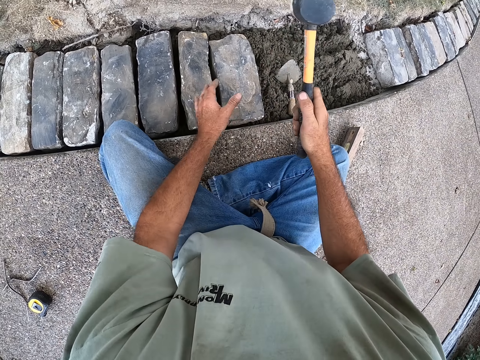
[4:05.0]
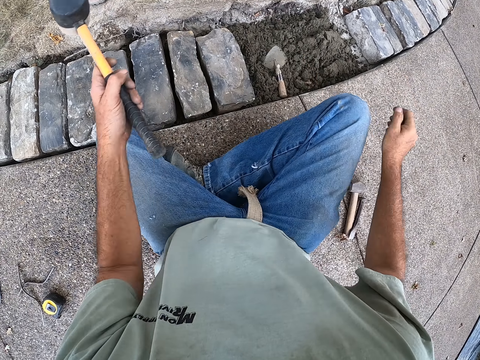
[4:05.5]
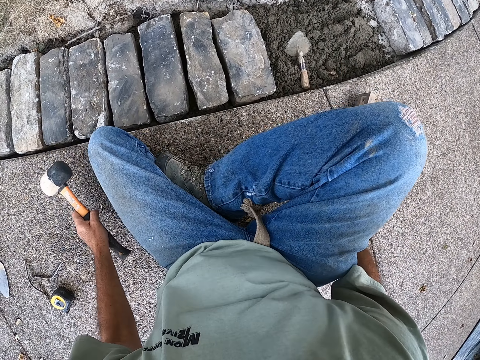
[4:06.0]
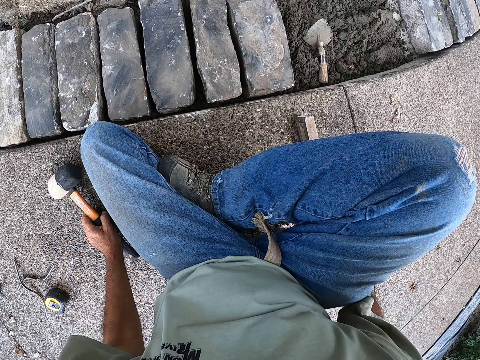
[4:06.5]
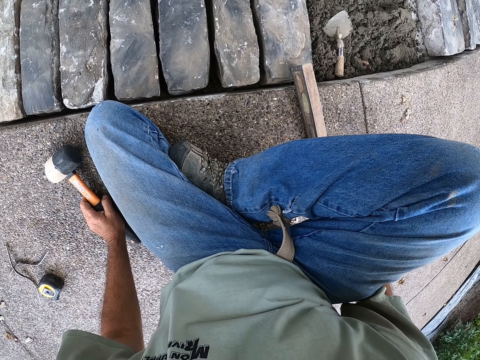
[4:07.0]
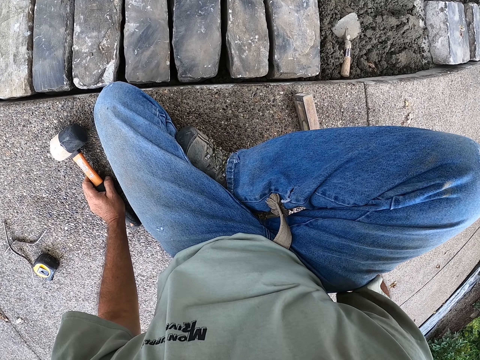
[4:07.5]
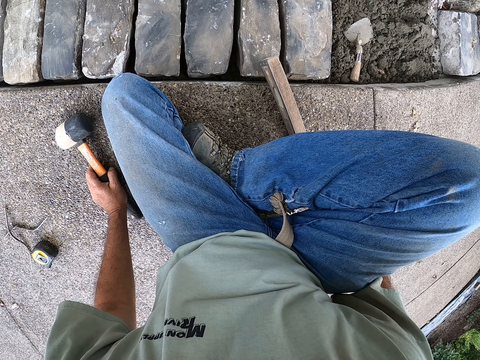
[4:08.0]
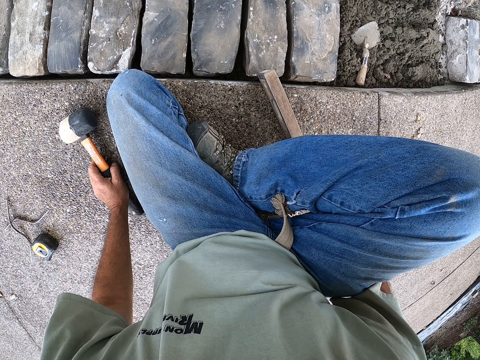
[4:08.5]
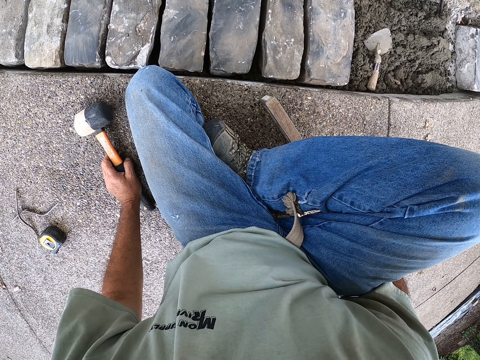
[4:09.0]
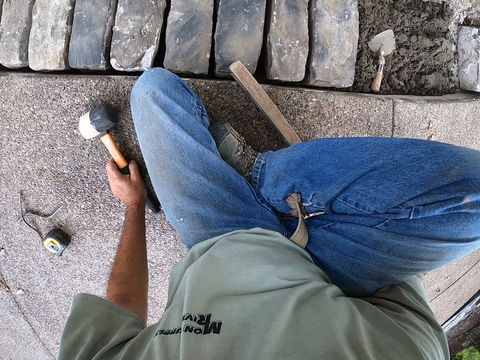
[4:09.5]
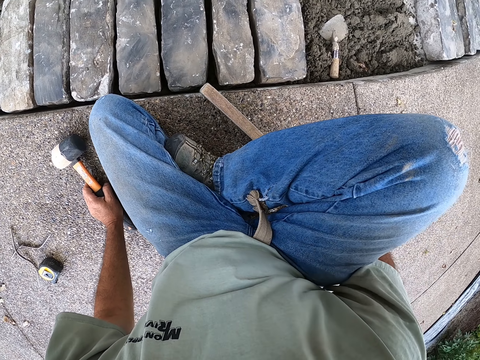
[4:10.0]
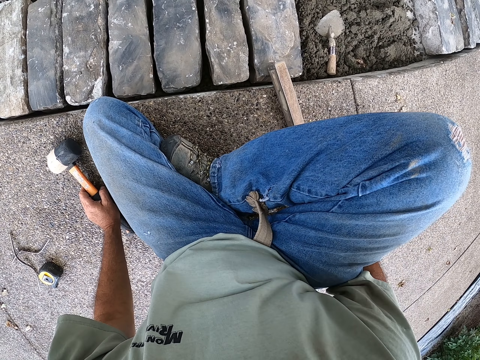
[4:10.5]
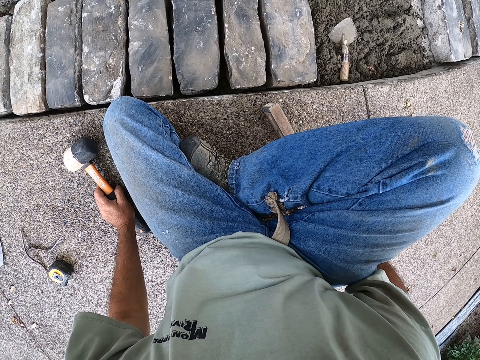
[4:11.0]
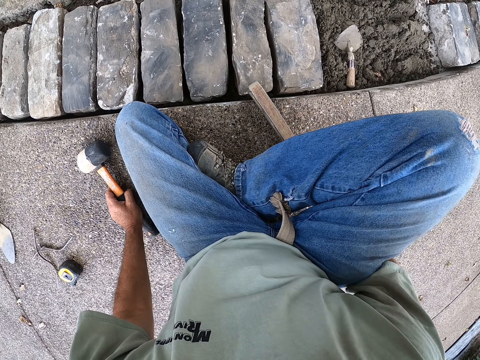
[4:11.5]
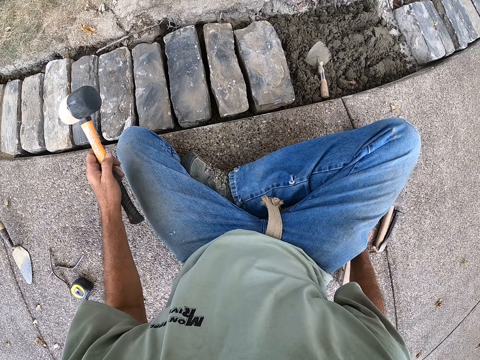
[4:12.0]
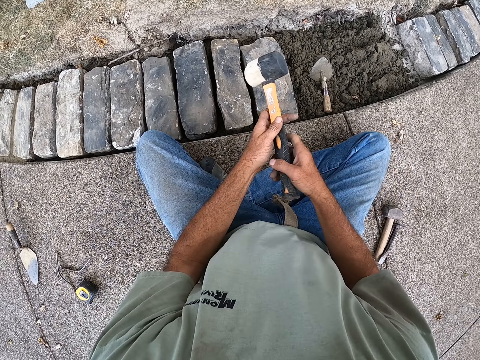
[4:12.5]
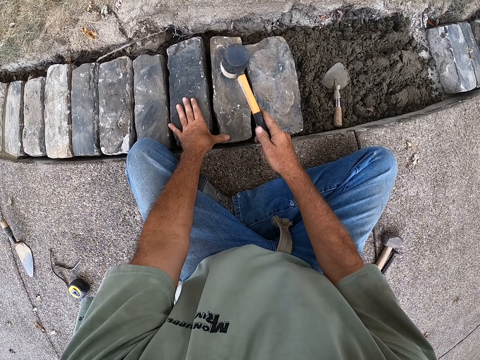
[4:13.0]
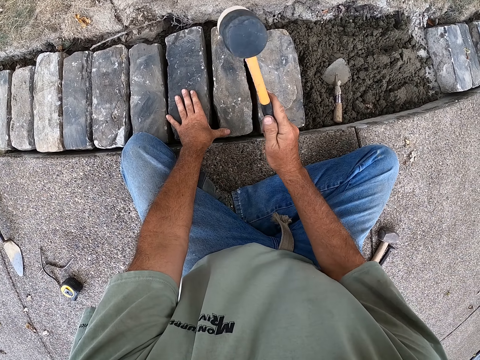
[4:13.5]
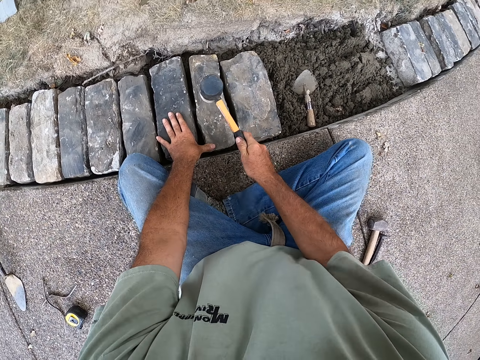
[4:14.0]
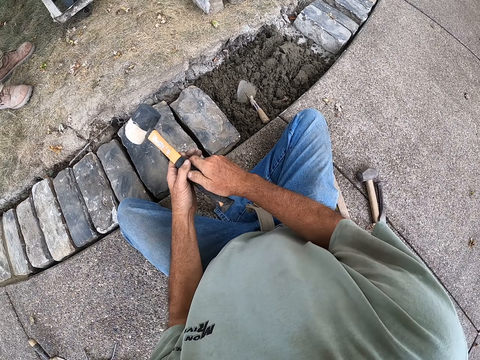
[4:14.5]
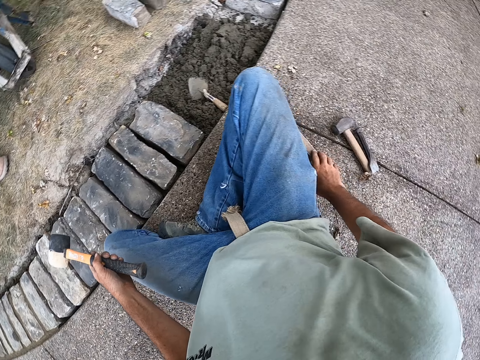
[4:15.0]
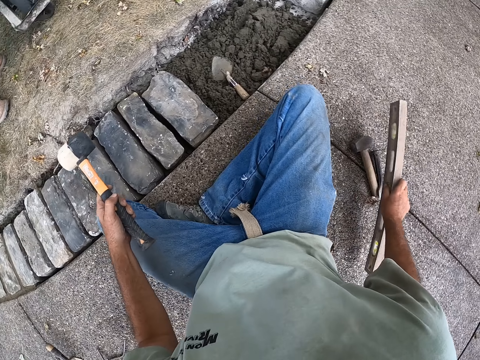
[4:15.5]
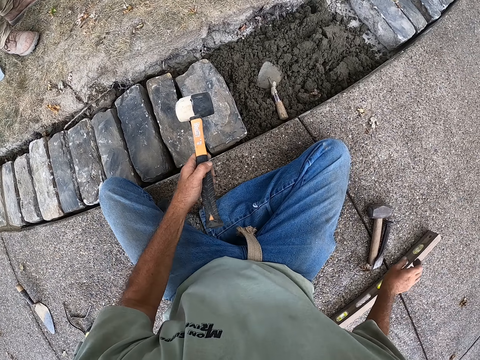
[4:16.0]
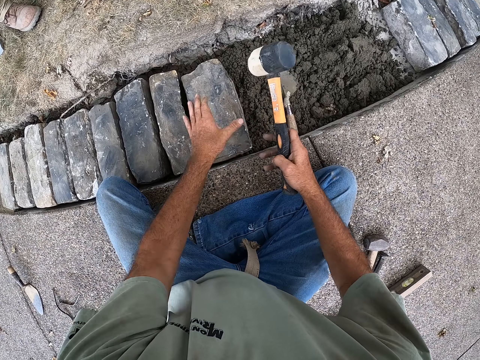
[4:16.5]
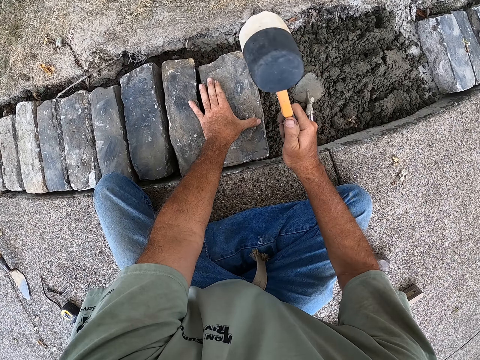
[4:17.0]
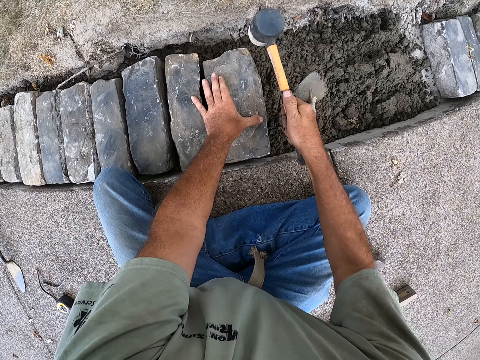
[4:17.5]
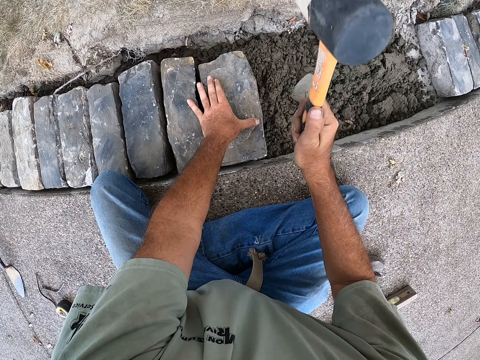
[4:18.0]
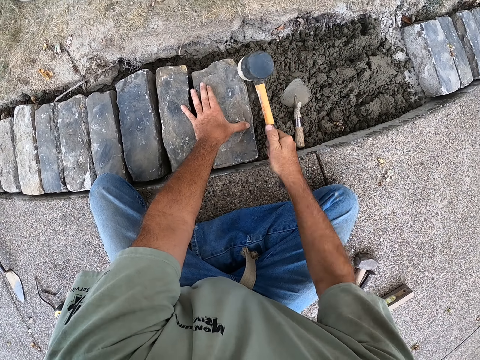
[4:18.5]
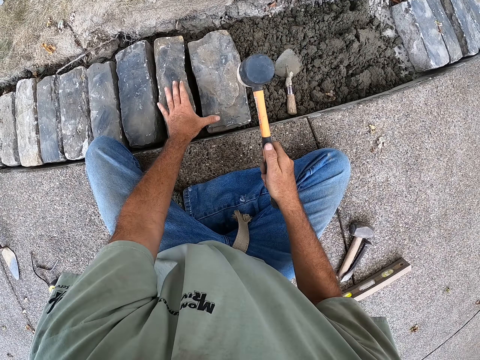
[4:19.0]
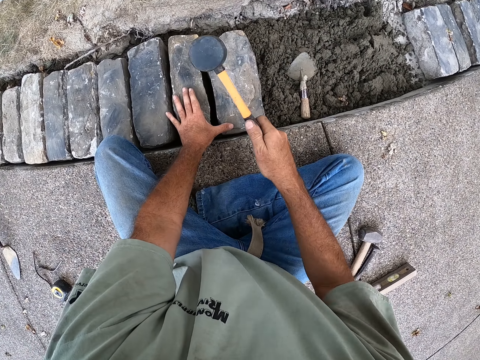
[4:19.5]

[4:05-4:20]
The camera wearer holds the hammer. They hold the I beam level. They level the brick with the spirit level. They put the I beam level down. They hold the hammer. They hit the brick with the sledge. They hold the hammer. They pick up the I beam level and put the I beam level down. They hold the hammer. They hit the brick.

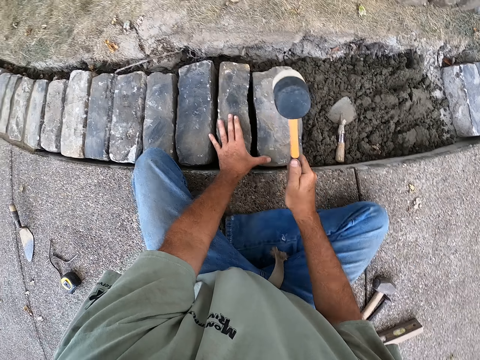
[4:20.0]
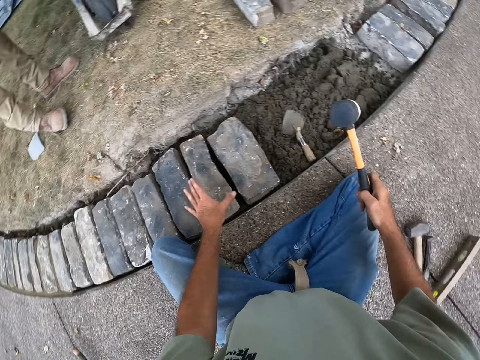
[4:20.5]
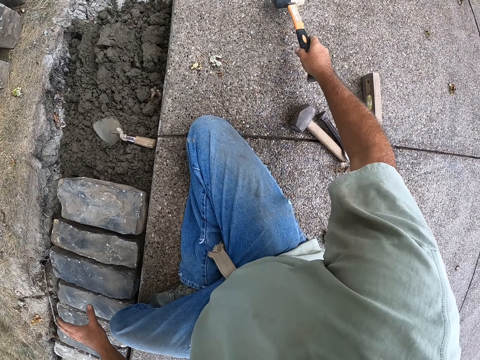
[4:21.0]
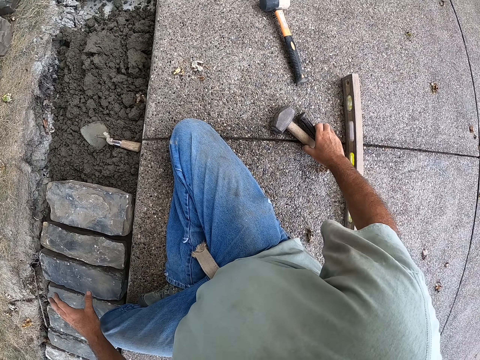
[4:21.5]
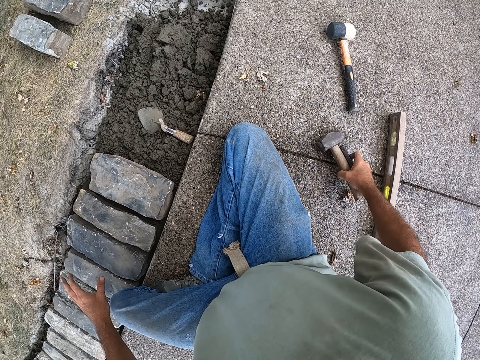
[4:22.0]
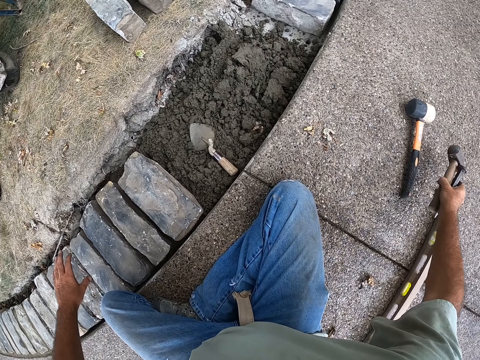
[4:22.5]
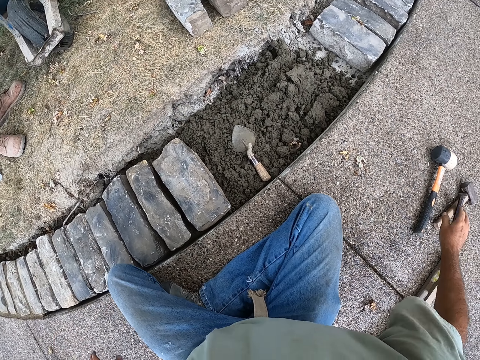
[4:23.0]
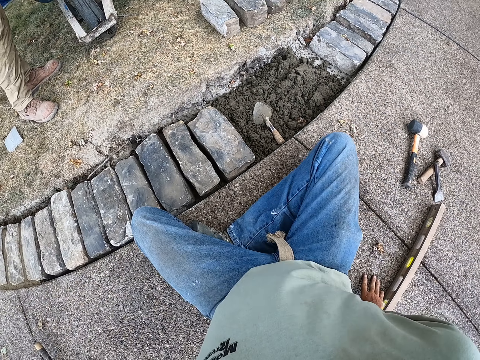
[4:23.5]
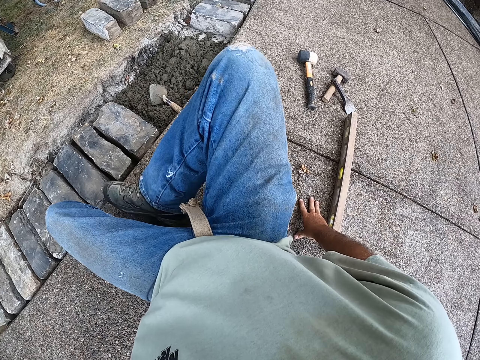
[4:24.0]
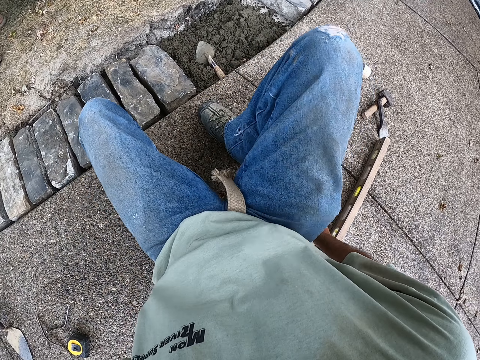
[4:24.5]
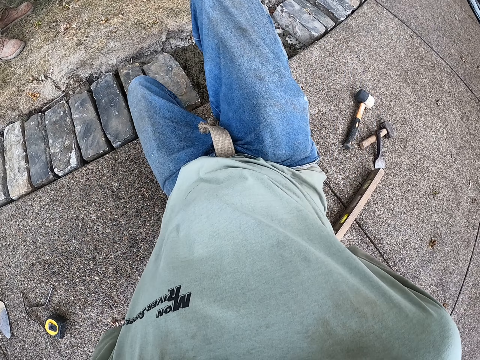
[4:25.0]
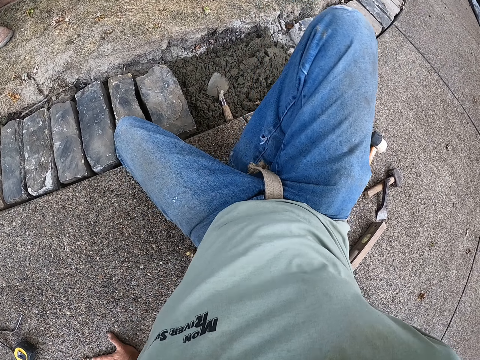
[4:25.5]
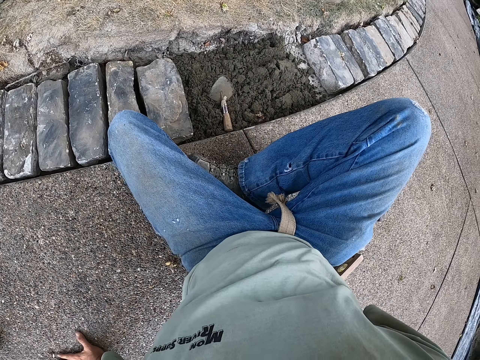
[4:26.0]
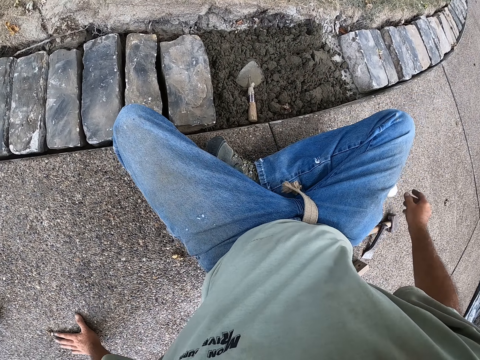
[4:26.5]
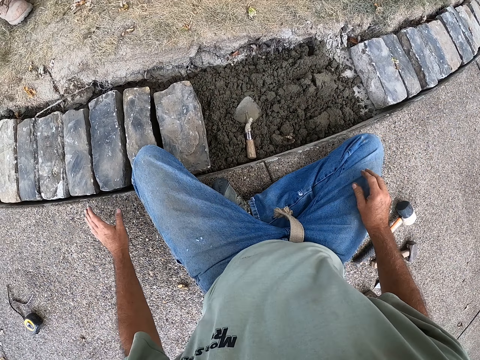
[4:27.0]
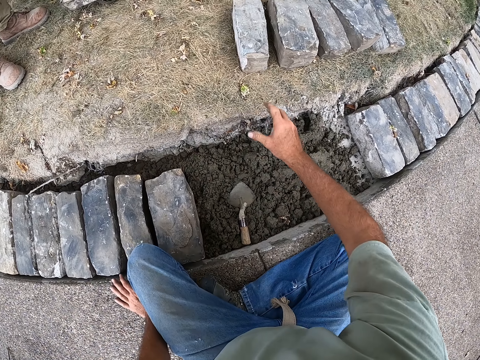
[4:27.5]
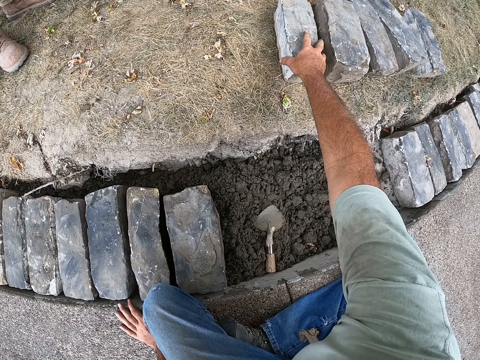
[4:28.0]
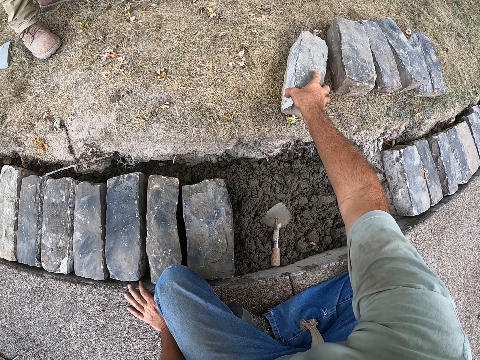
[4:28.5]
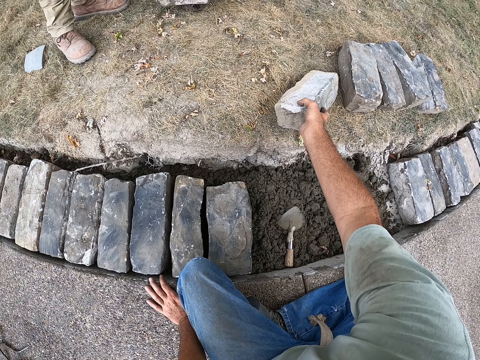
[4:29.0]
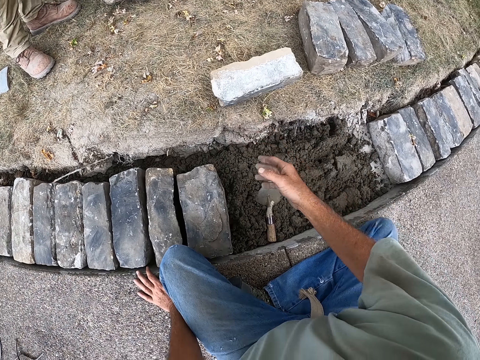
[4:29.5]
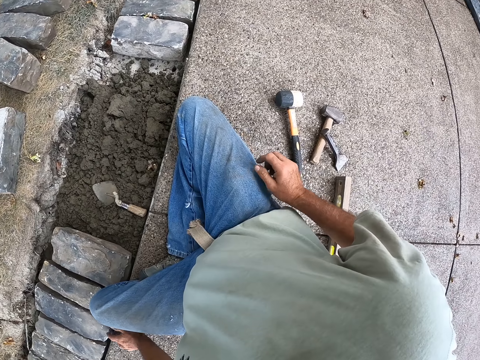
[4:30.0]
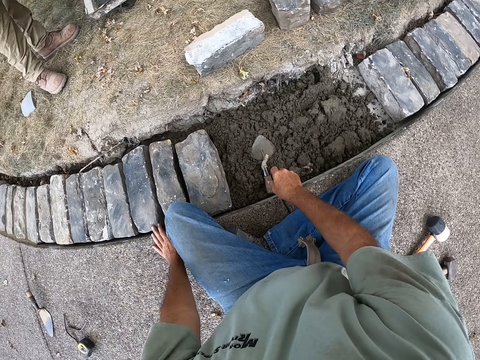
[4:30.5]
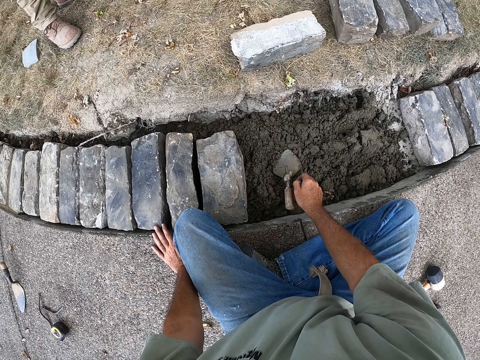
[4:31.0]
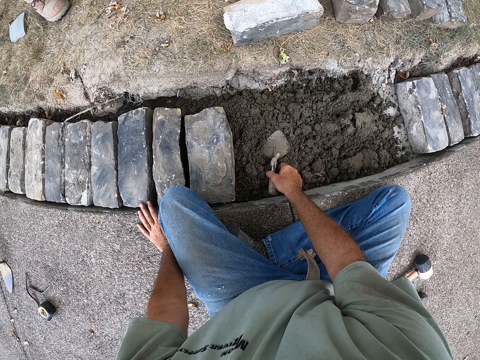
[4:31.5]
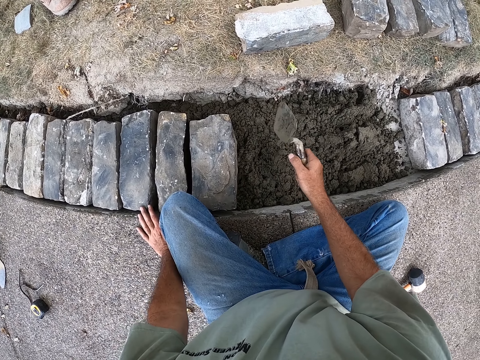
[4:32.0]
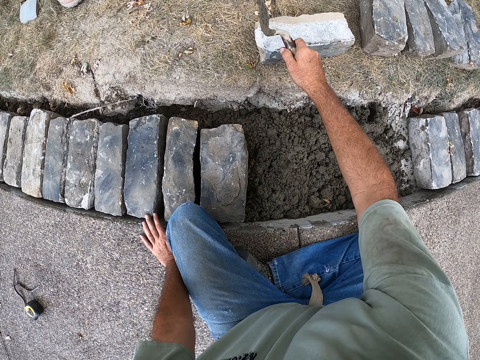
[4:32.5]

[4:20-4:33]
The camera wearer puts the hammer down. They pick up the tools. They put the tools down. They move on the ground. They hold the brick. They pick up the brick from the ground. They hold the trowel.
